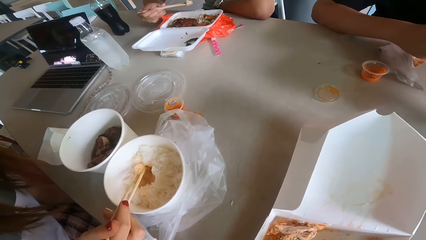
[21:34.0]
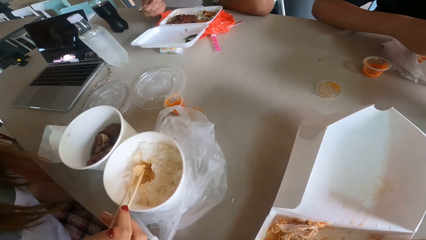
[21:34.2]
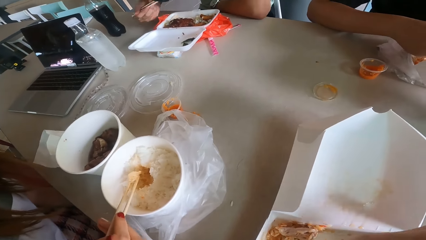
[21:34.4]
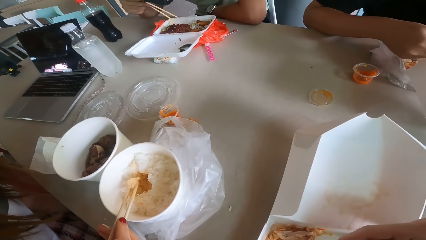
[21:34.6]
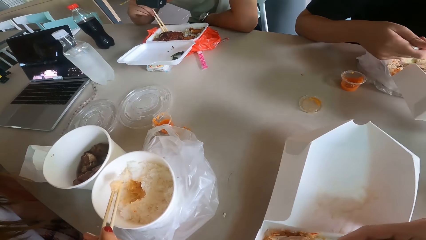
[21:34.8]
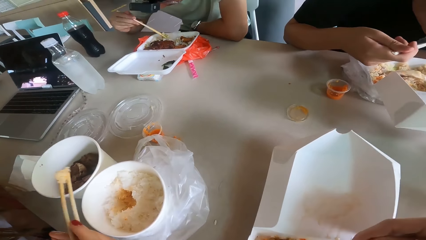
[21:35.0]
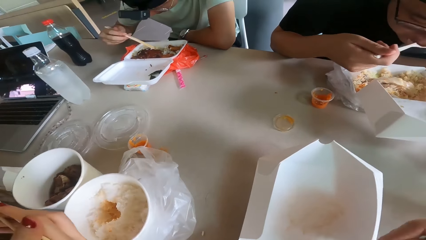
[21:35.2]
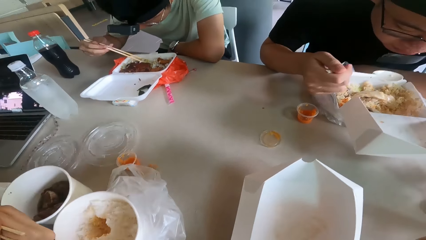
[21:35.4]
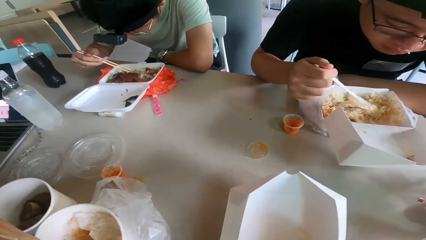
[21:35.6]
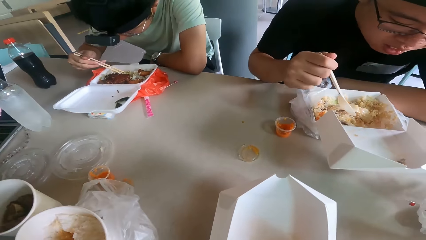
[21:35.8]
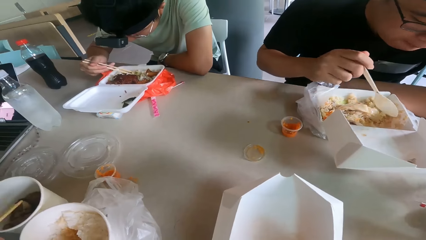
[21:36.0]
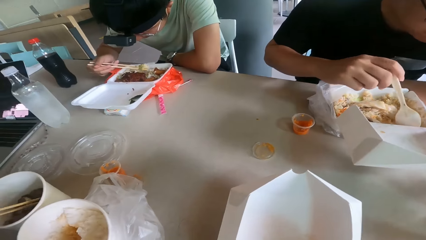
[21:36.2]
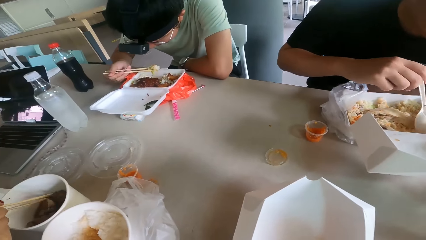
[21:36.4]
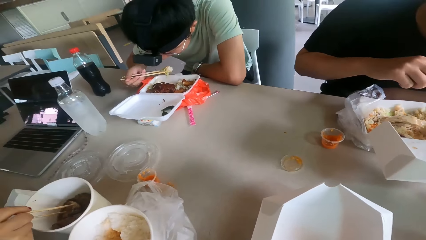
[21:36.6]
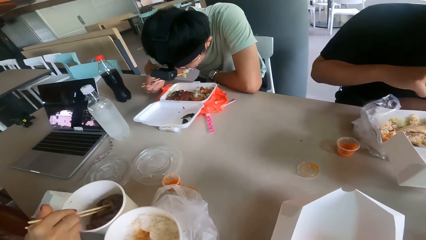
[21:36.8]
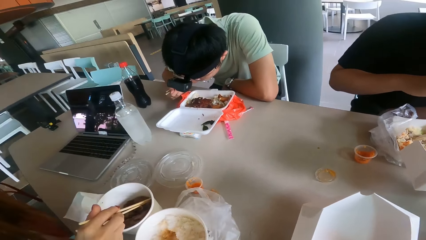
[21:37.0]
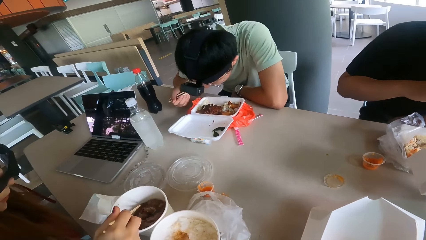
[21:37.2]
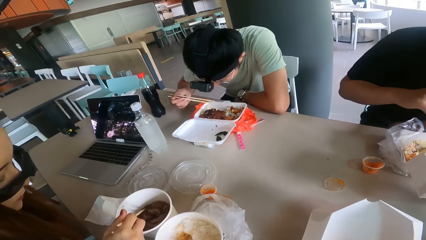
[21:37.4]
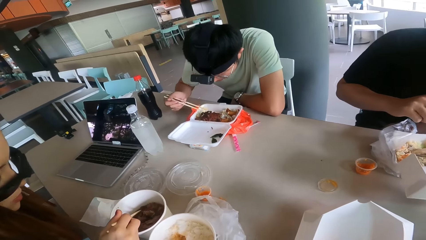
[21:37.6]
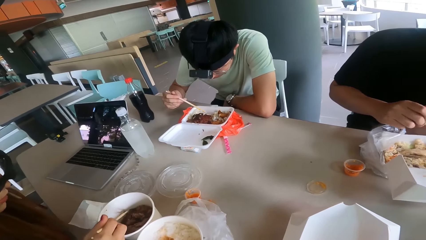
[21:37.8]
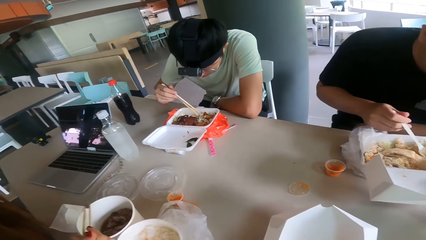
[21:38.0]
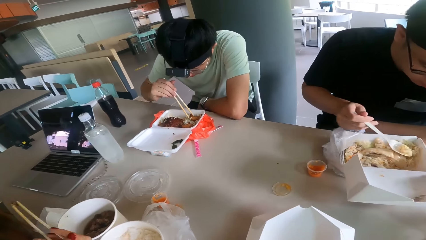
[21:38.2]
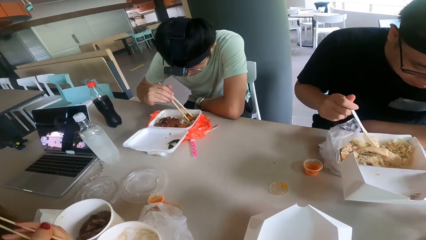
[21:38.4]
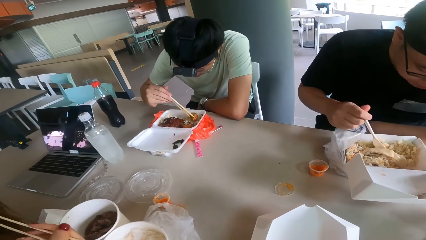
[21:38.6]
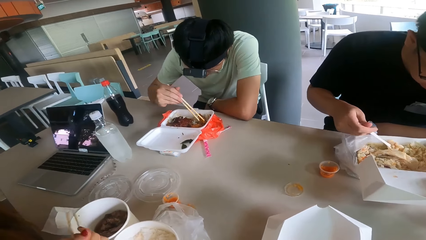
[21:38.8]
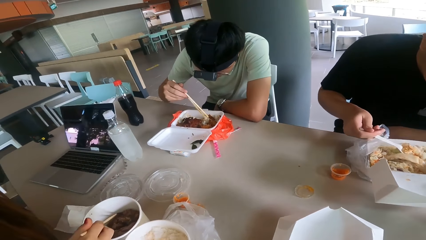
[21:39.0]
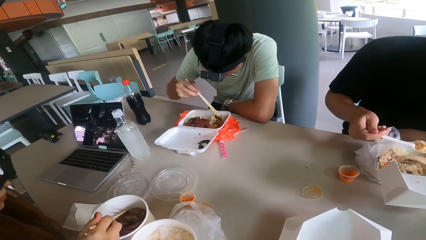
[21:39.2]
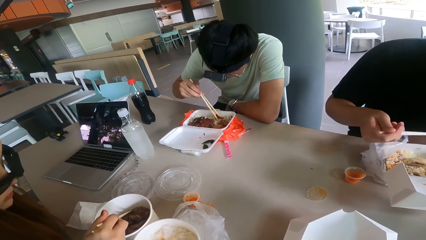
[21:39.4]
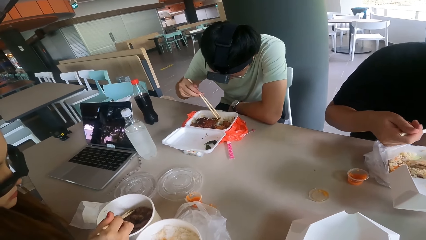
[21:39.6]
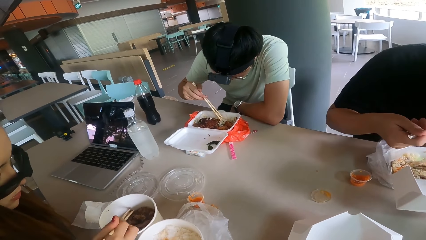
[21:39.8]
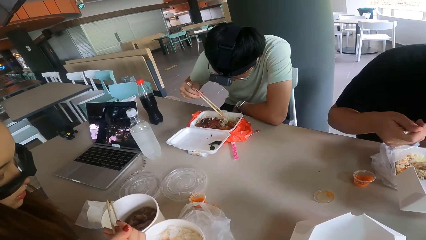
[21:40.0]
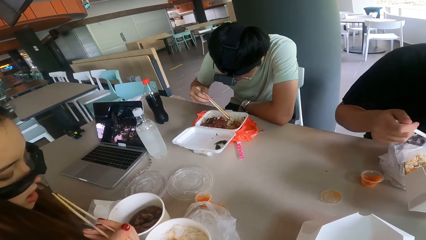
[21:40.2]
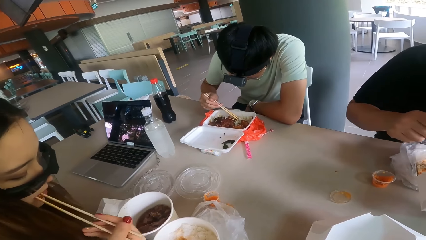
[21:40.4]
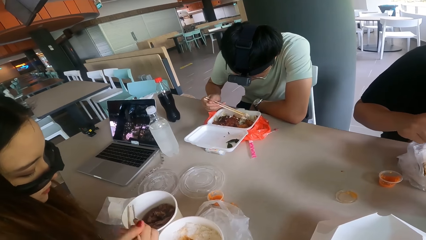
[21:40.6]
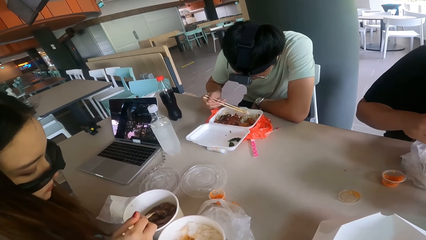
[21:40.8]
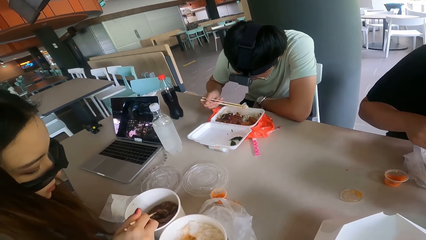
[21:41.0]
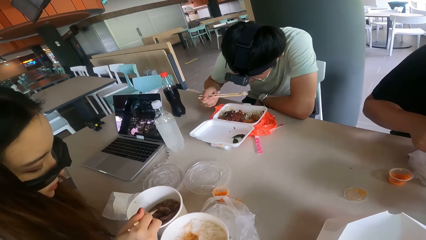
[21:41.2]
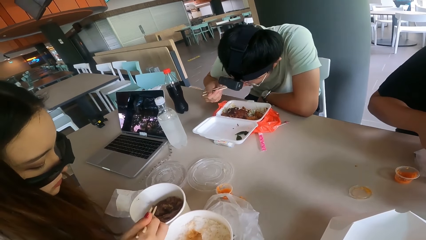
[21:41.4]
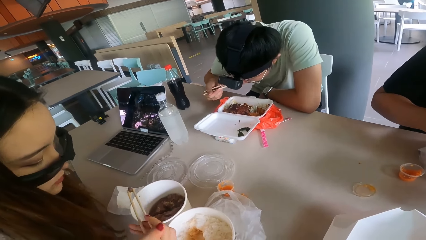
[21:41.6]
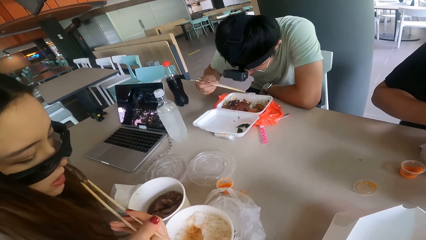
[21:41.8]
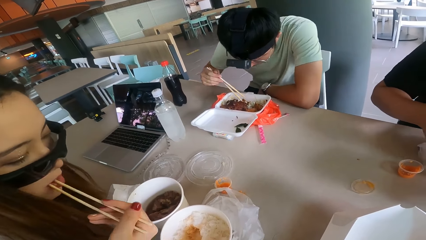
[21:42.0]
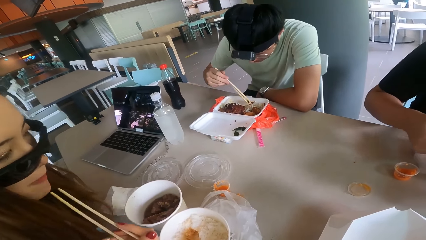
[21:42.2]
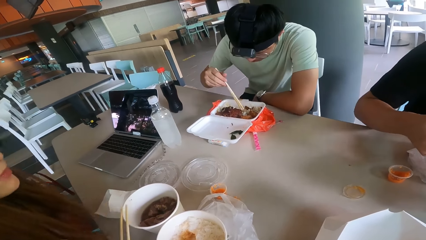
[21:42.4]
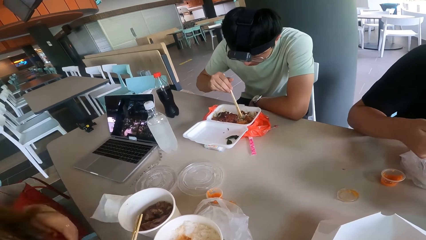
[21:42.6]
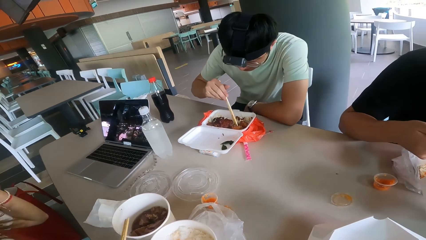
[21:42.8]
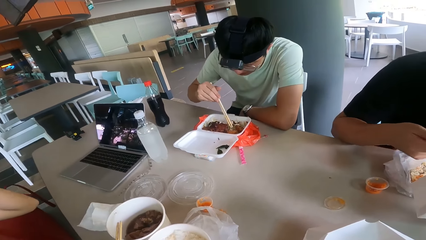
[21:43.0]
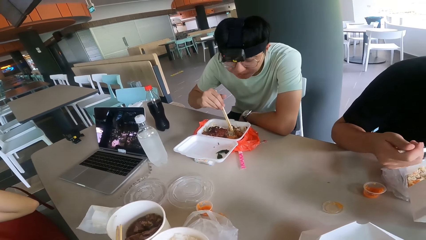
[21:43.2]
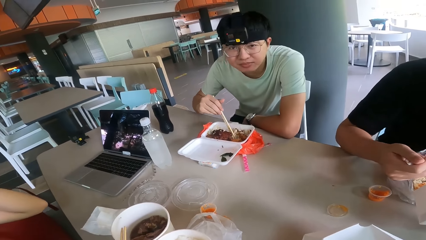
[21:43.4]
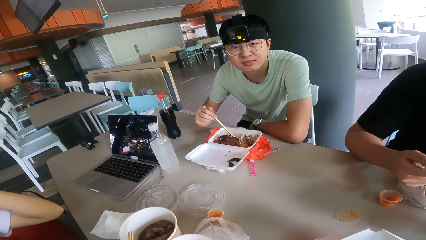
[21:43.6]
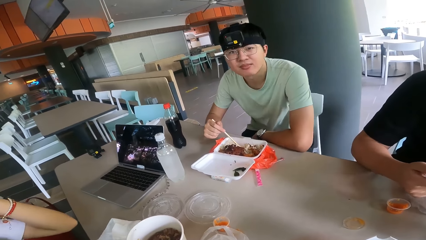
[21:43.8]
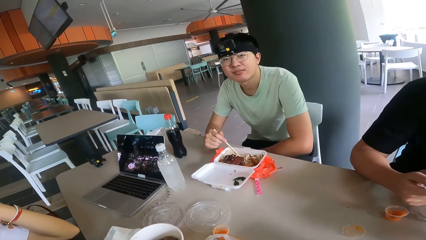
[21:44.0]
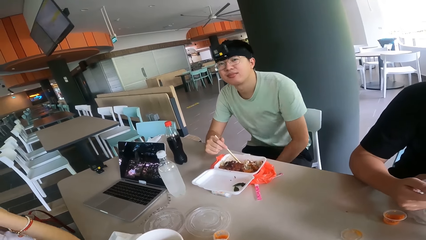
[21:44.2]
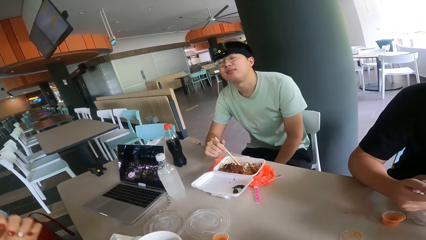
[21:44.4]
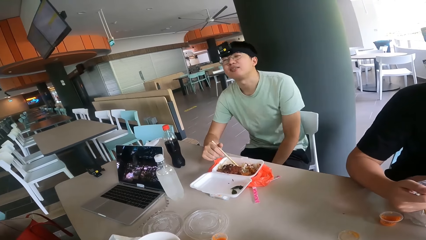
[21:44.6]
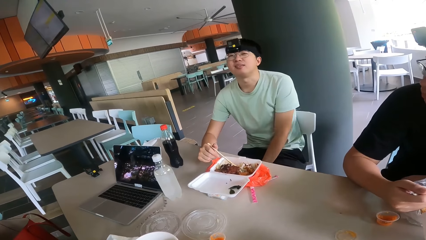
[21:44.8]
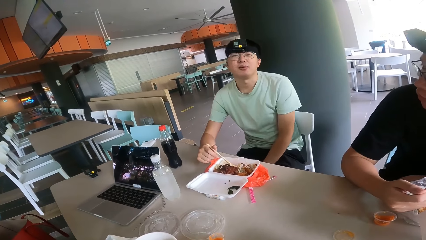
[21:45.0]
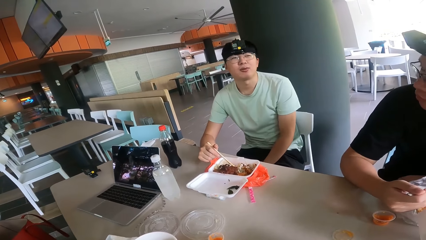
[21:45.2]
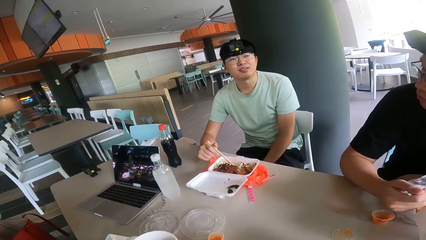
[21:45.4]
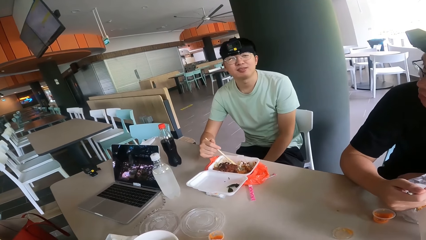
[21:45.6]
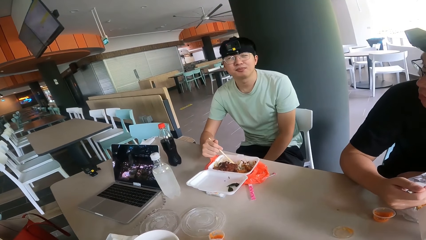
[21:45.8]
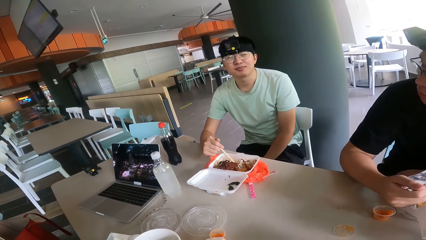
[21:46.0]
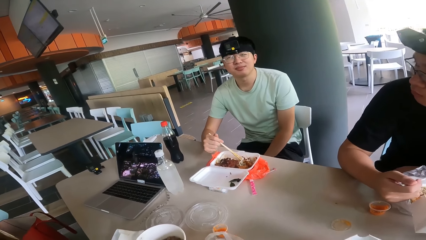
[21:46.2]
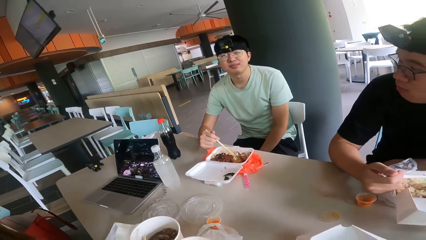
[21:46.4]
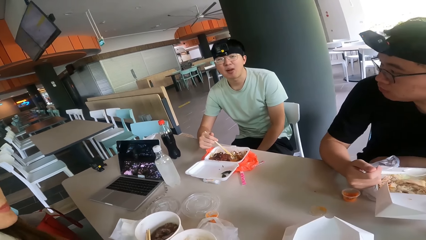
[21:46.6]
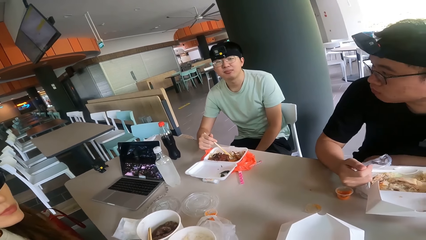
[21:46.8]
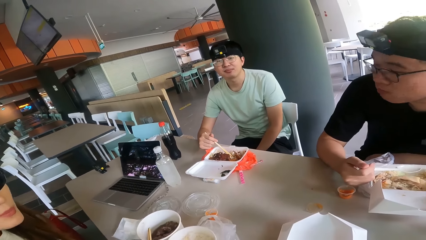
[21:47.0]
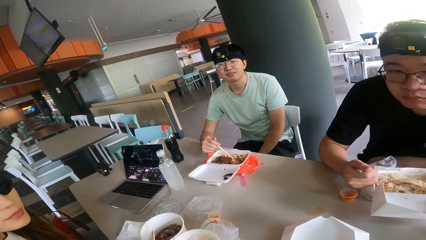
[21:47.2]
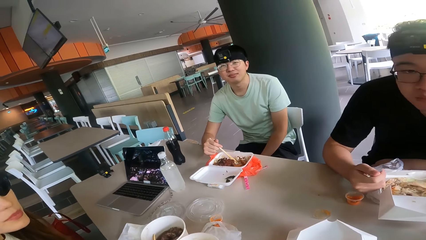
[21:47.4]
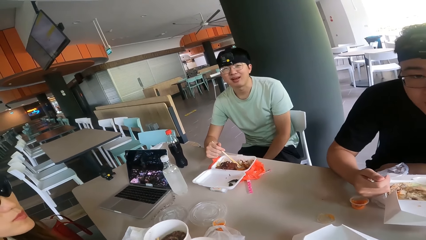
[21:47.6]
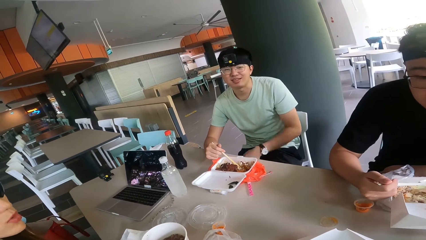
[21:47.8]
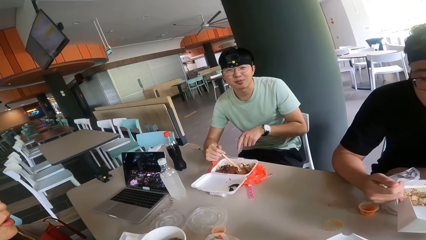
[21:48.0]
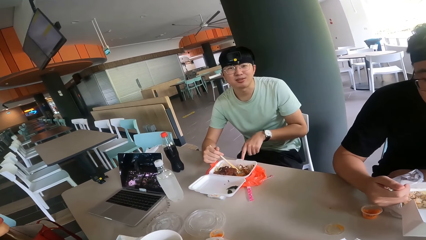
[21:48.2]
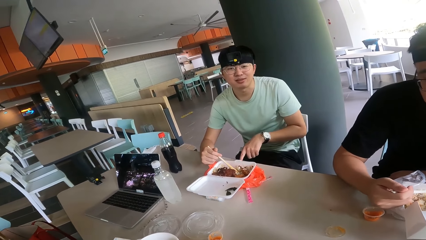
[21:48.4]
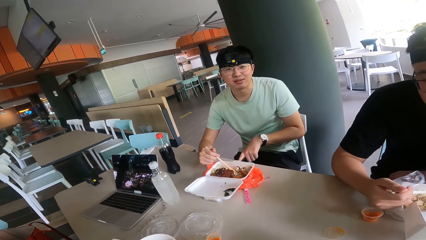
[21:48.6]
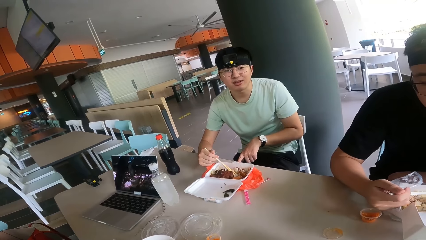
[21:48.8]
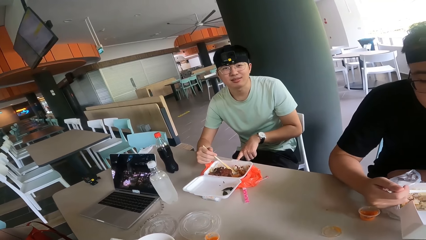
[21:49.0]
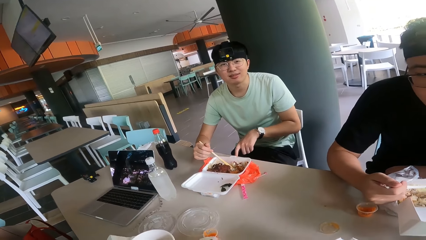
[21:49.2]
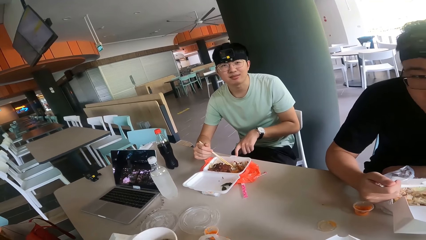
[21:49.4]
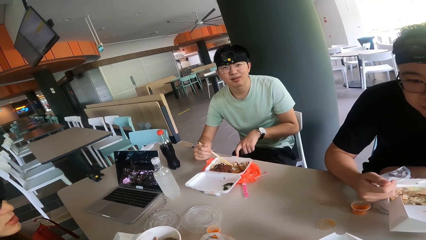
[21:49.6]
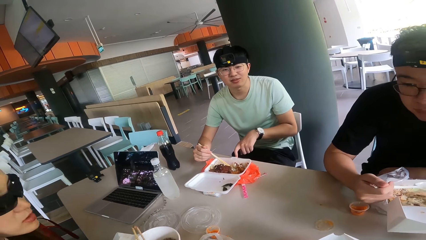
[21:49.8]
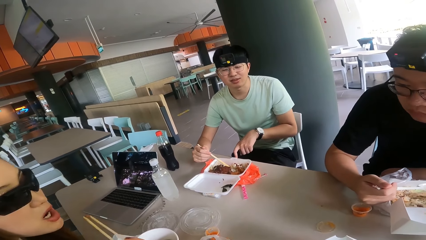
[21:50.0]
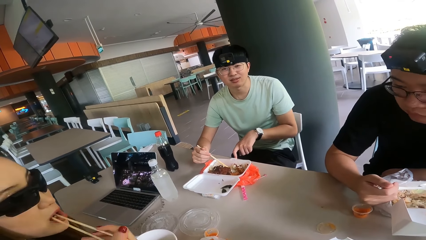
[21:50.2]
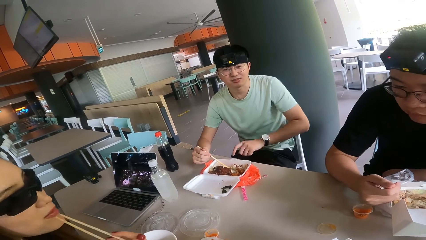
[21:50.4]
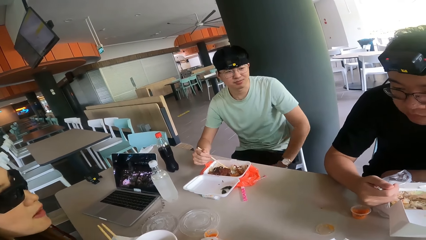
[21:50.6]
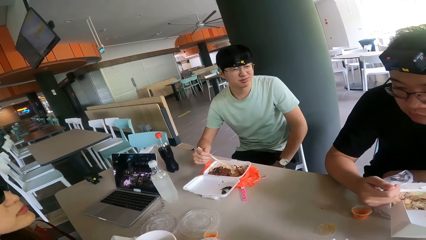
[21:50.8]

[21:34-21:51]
A person looks at another person.
